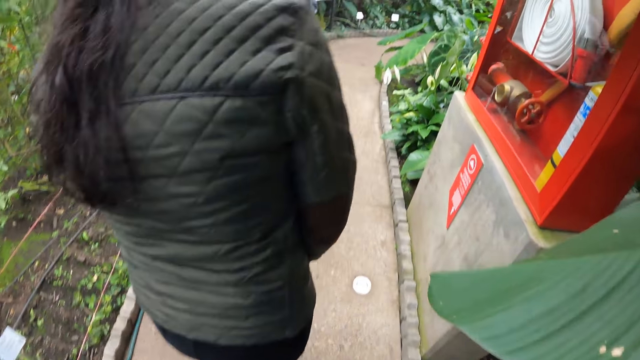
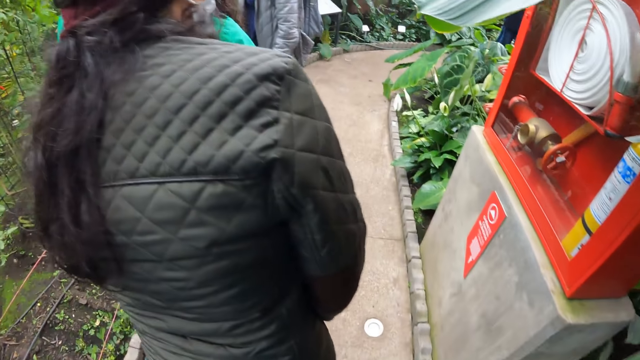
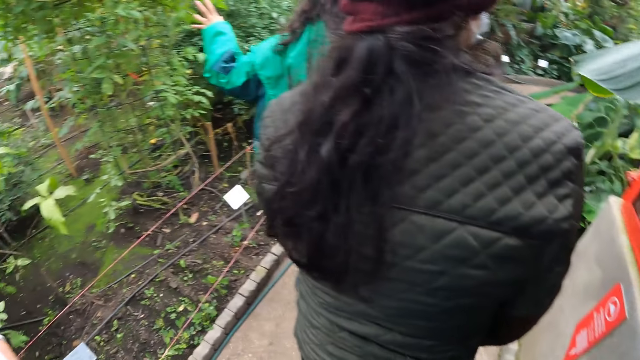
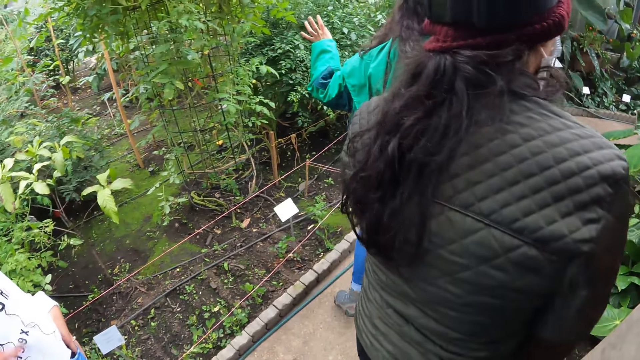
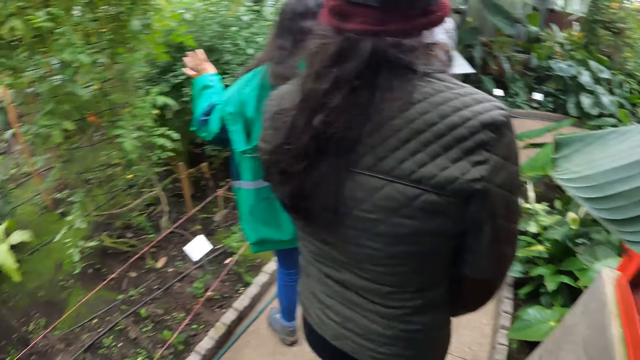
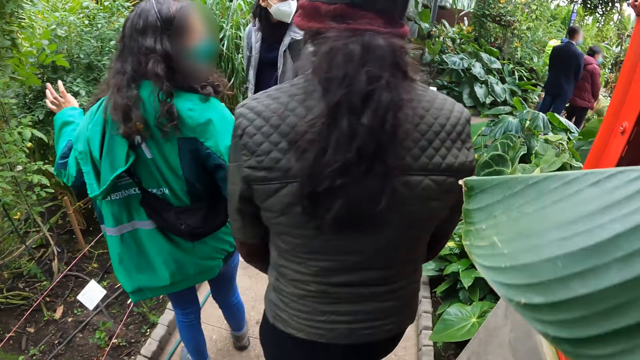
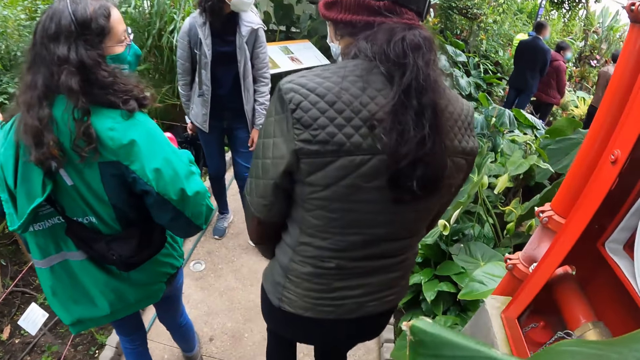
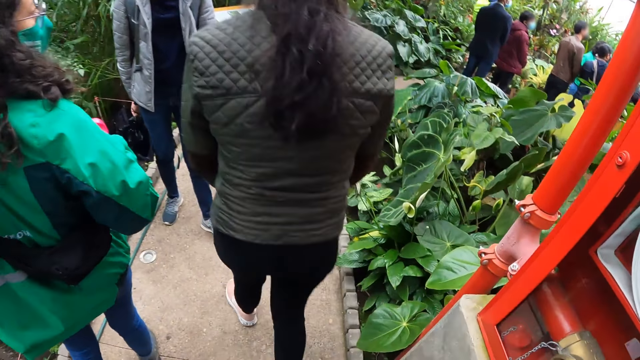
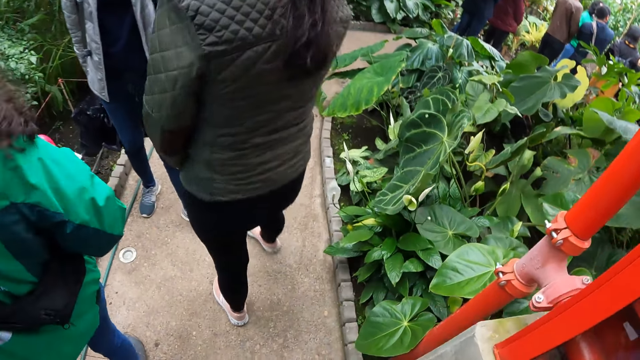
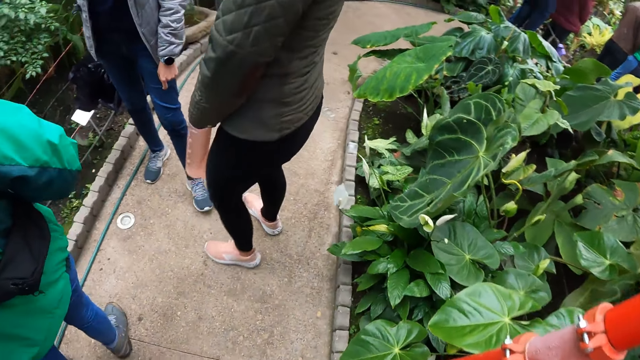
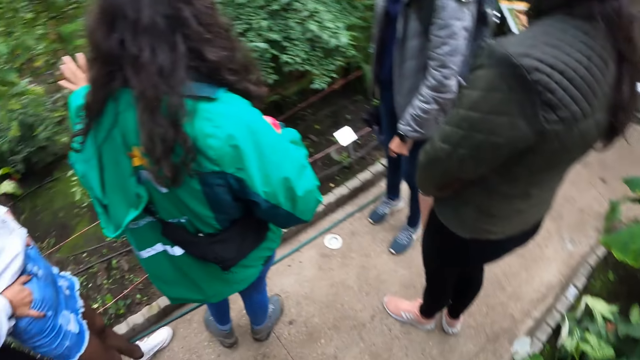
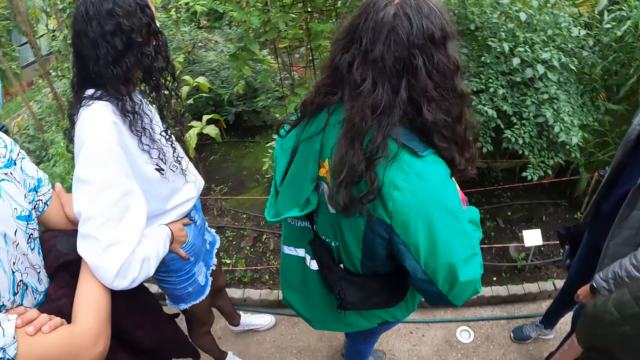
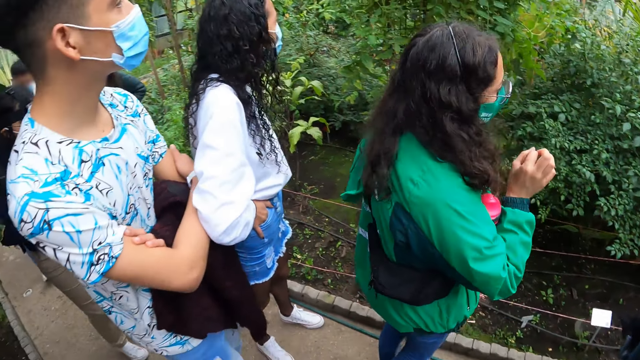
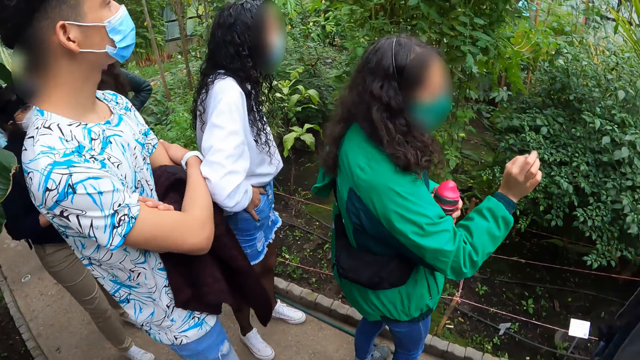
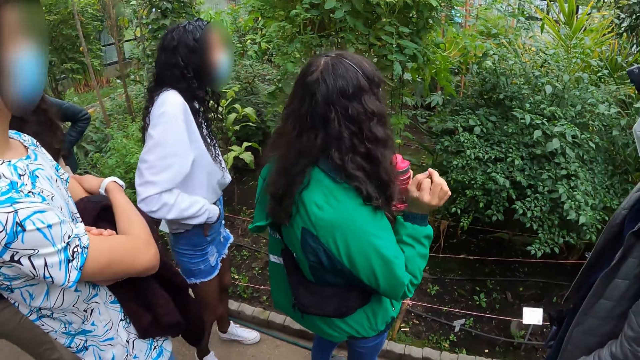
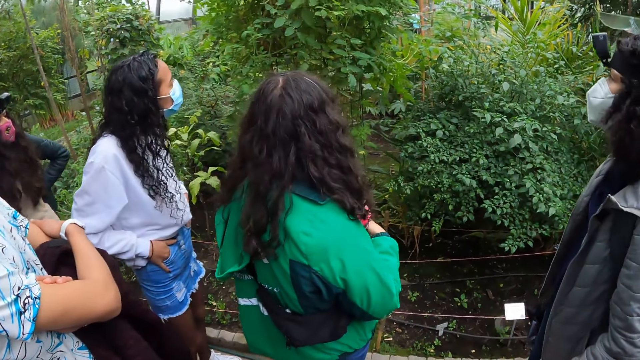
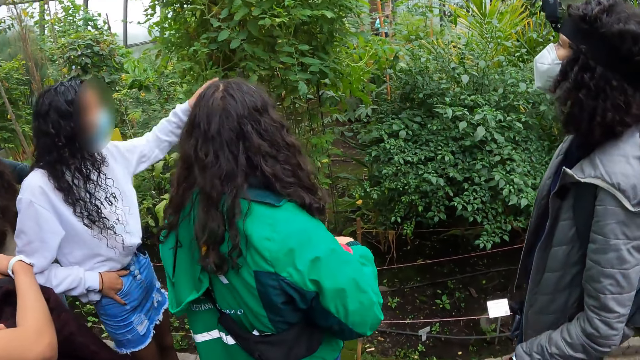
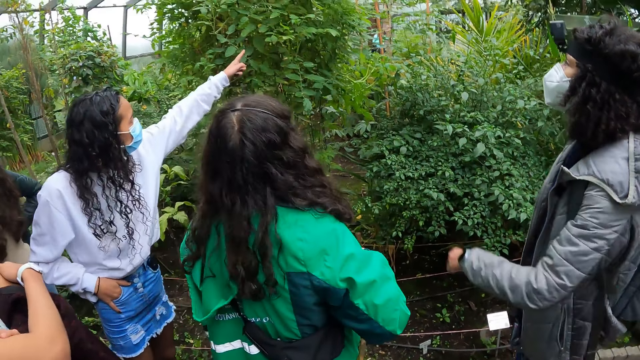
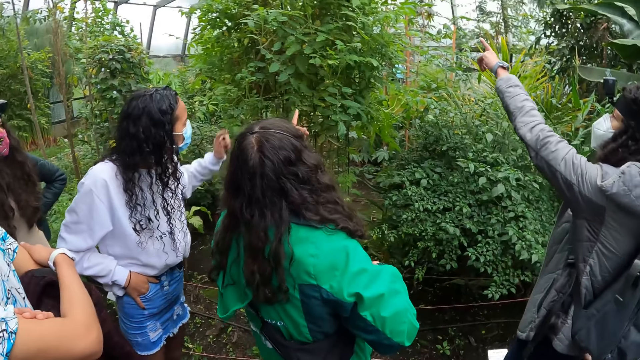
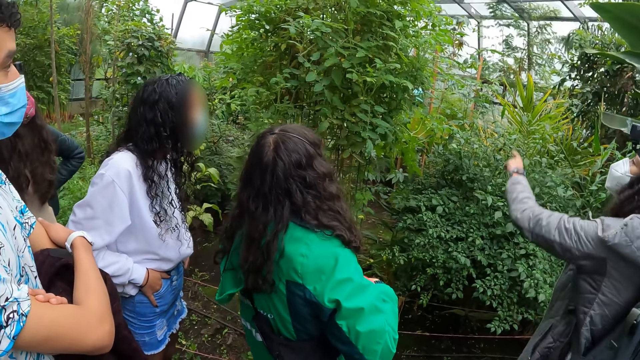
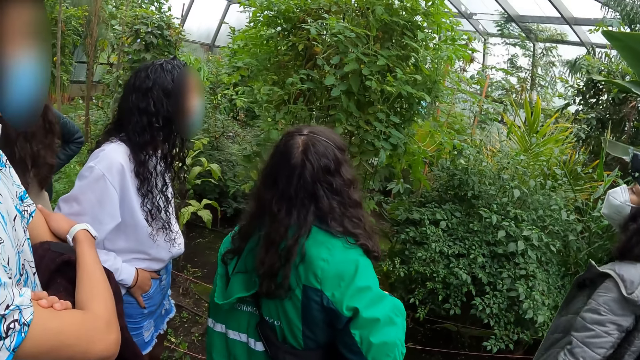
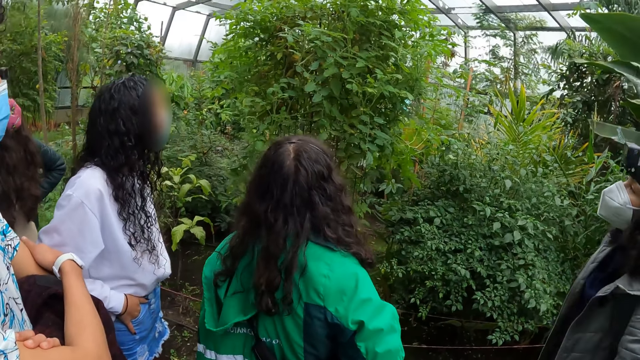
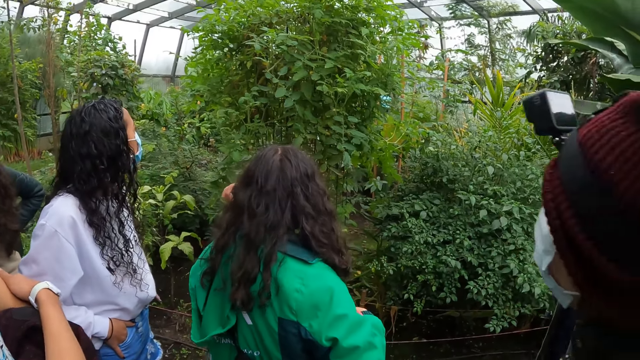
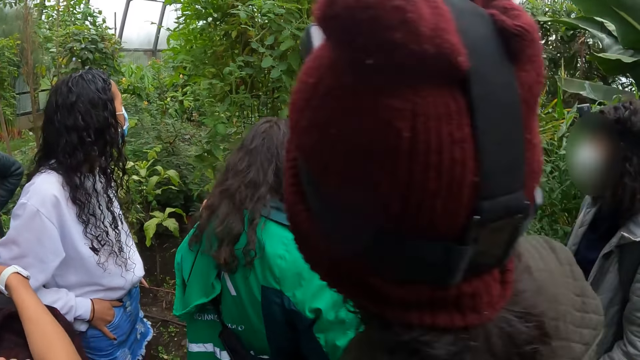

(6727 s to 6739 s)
A lady points out to the plants. The camera wearer looks around the field. The lady points out to the plants. Another lady points to the plants.

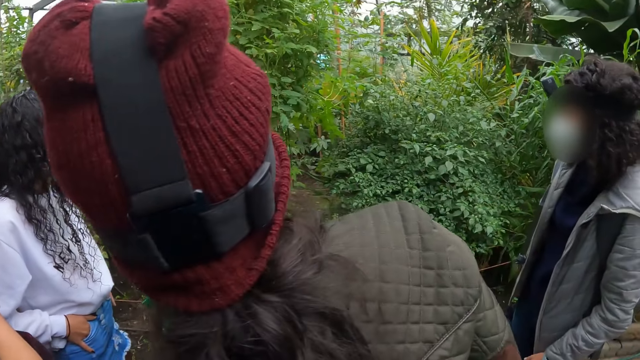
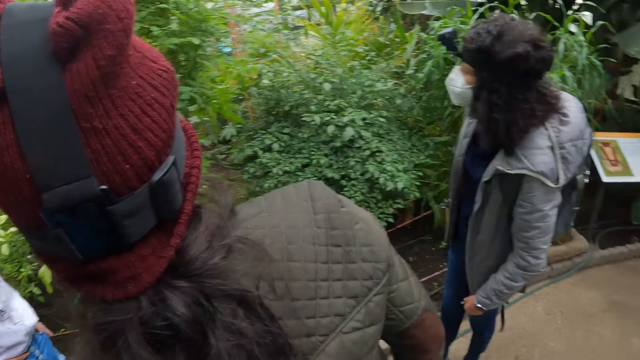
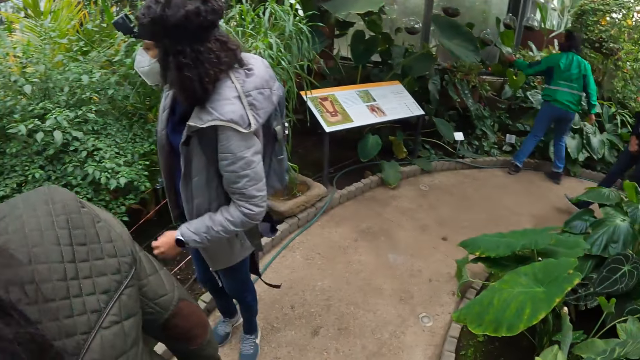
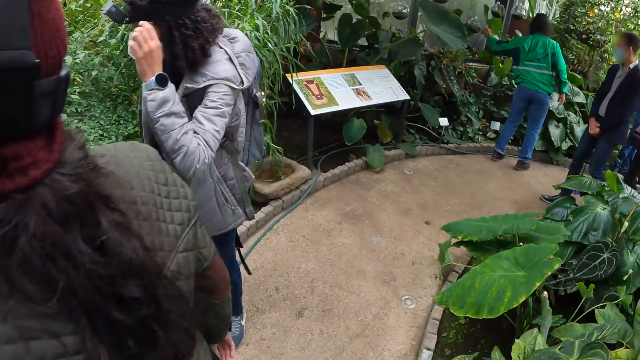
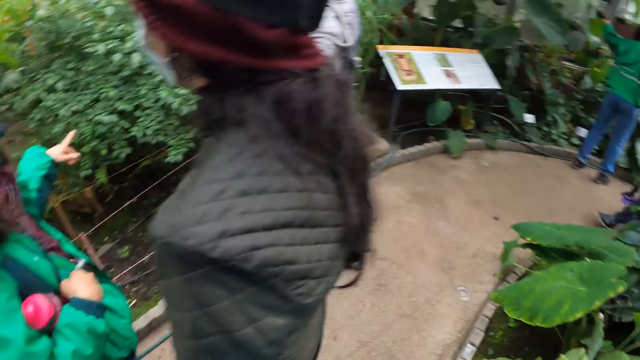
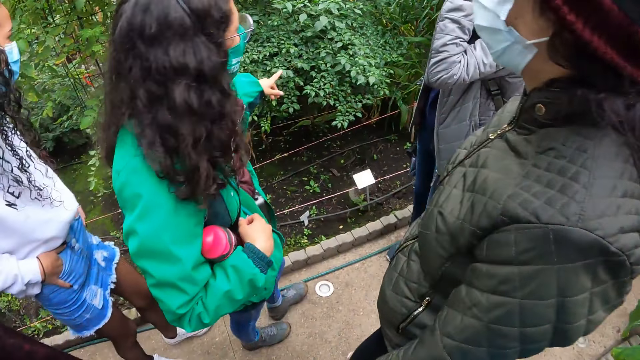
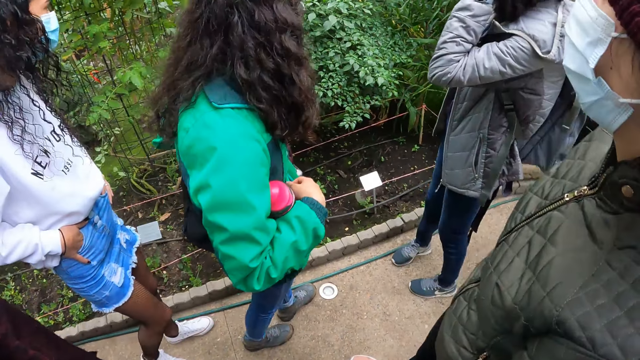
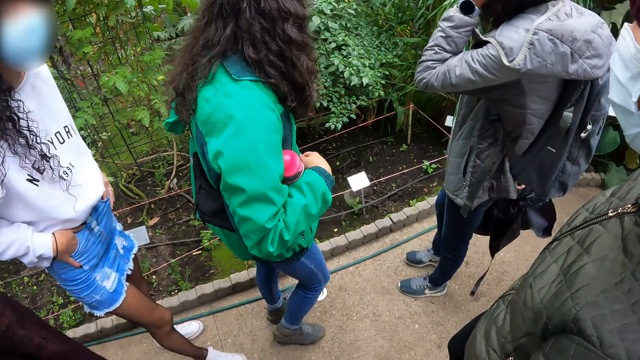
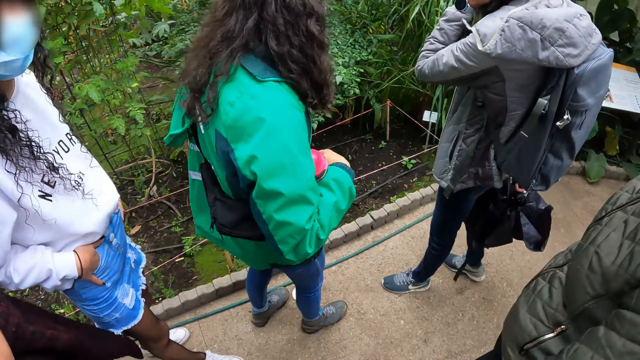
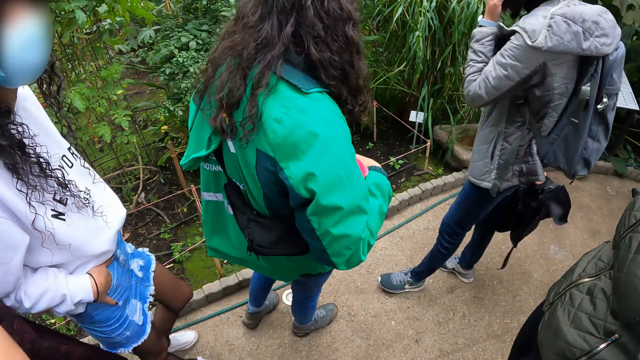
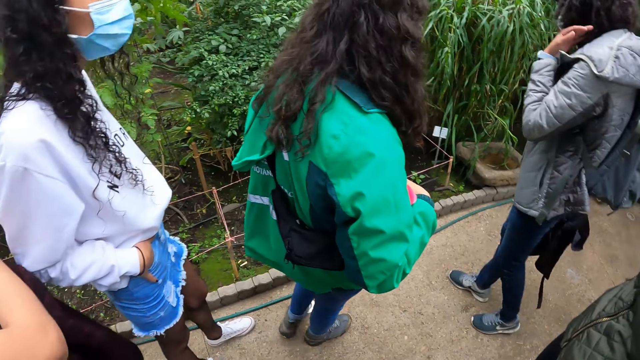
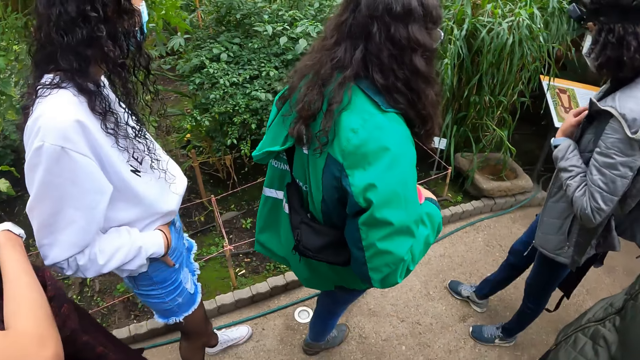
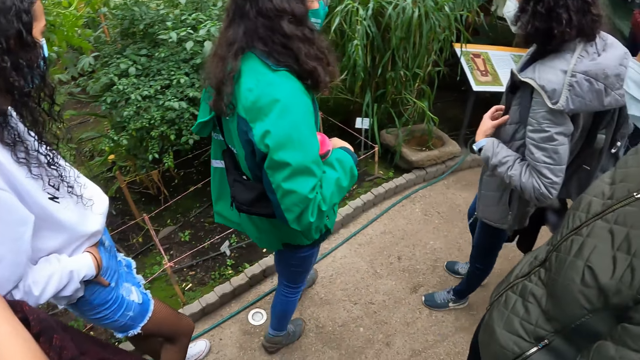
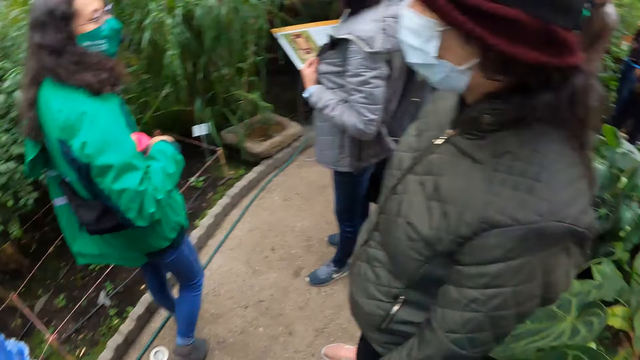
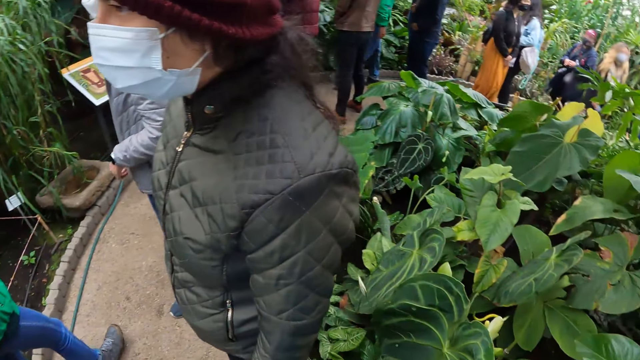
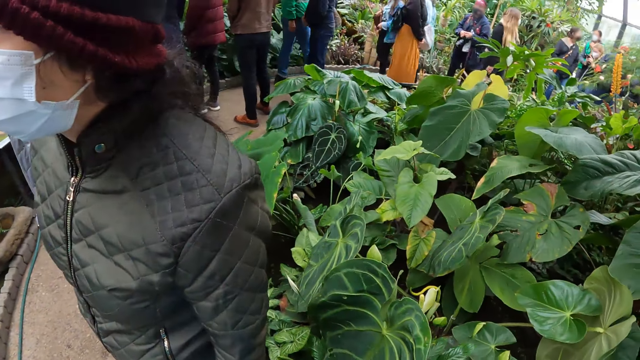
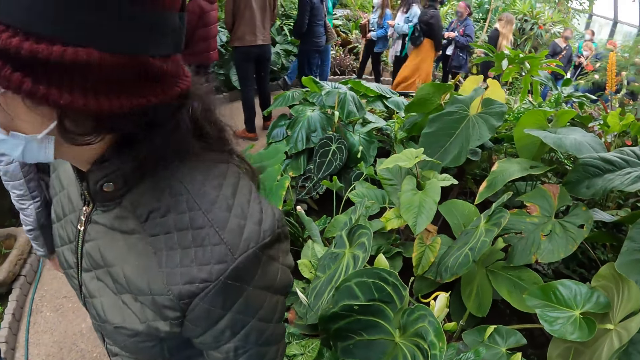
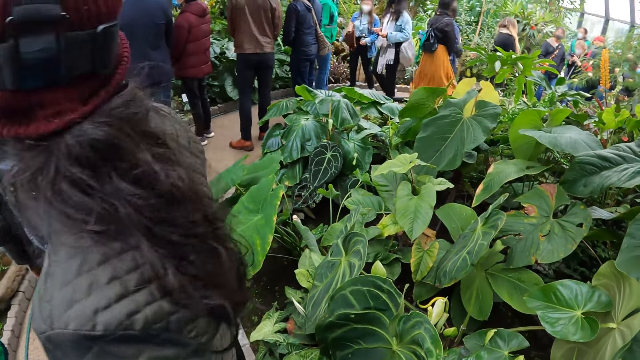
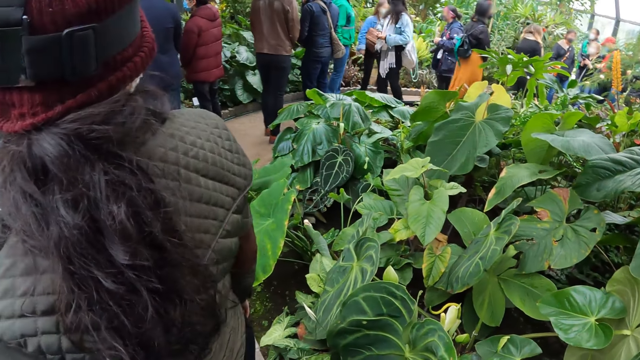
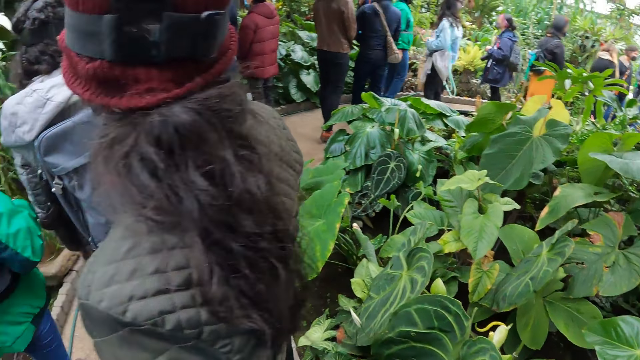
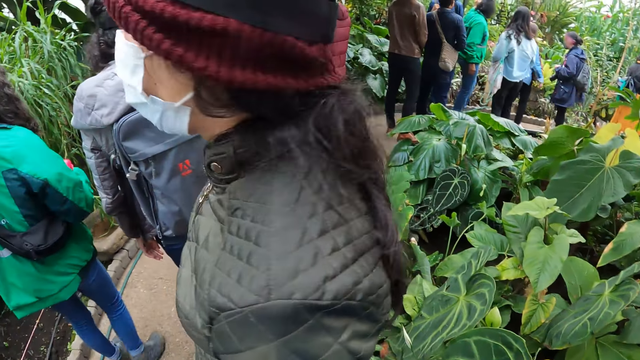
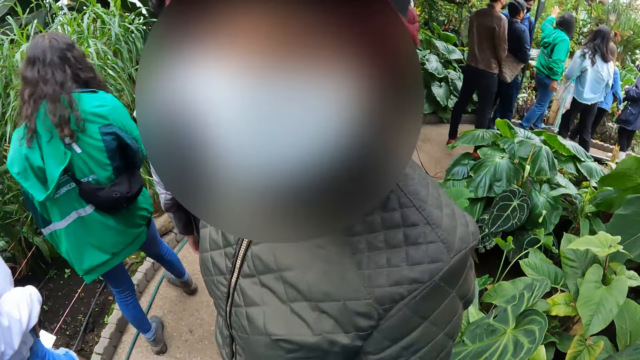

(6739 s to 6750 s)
The camera wearer looks around the field.
